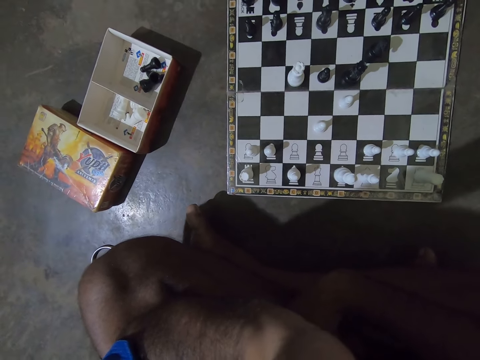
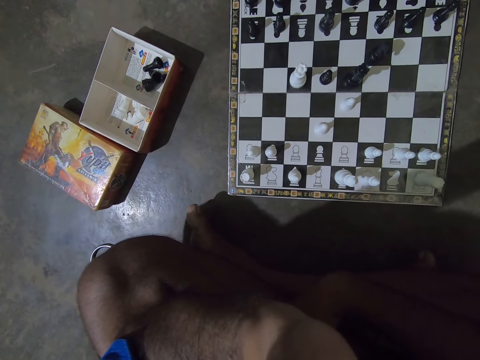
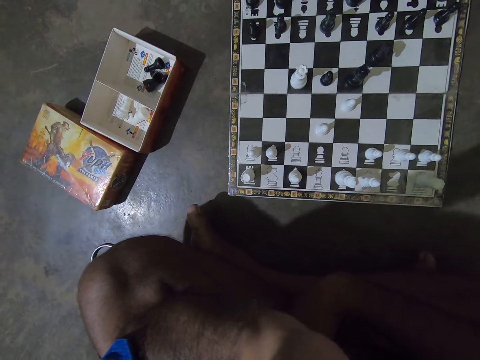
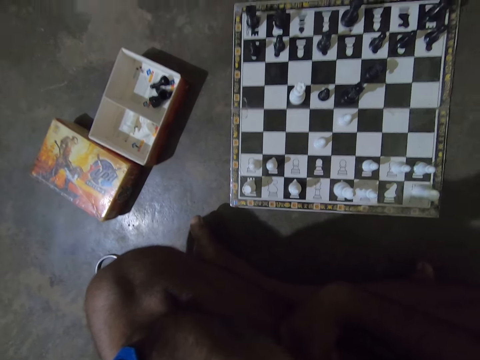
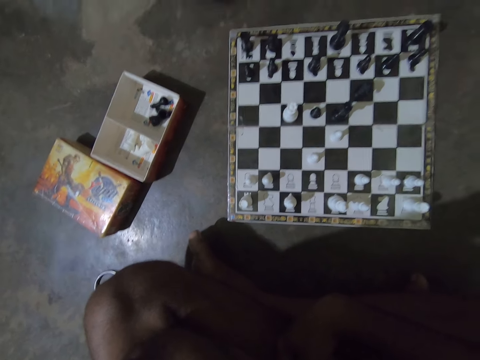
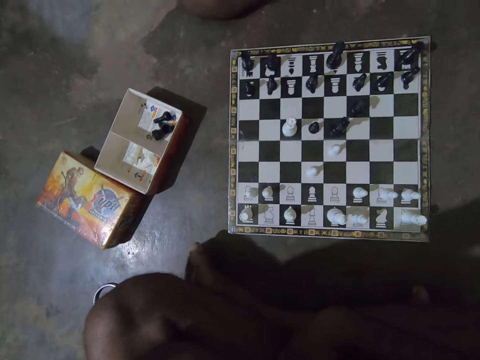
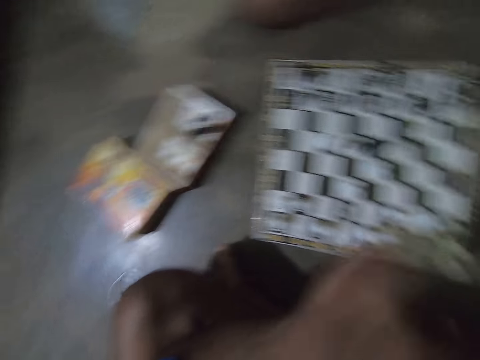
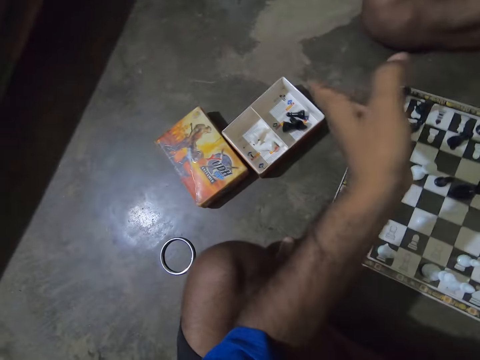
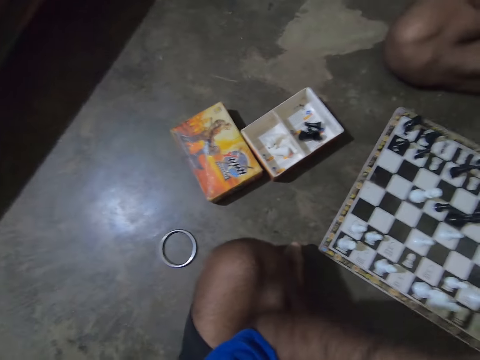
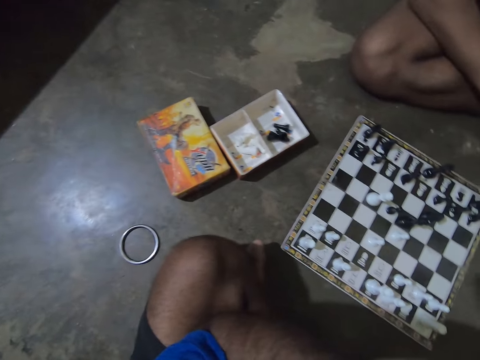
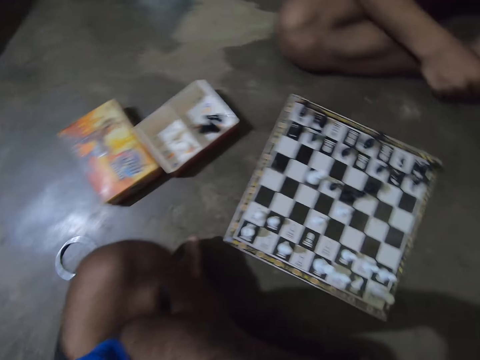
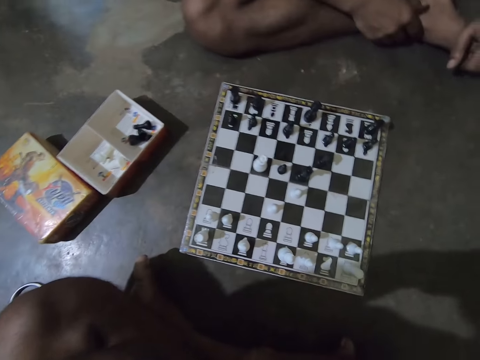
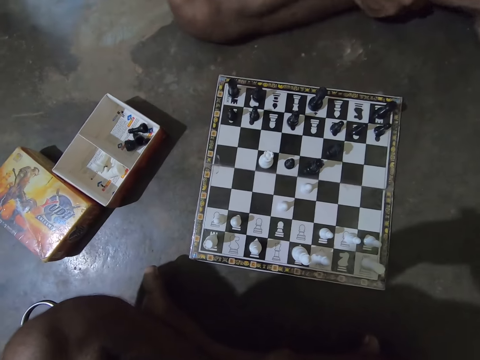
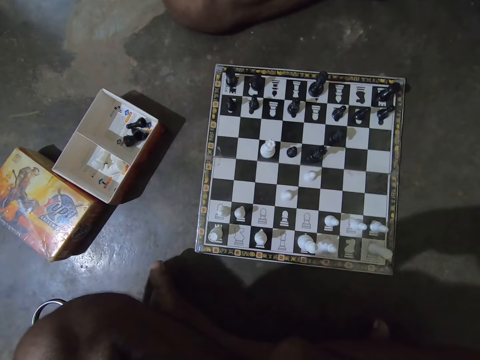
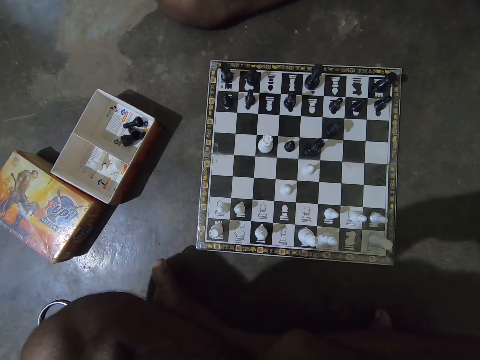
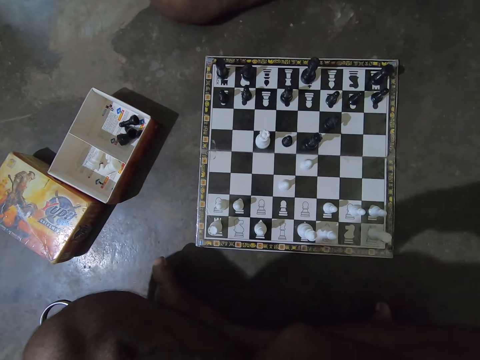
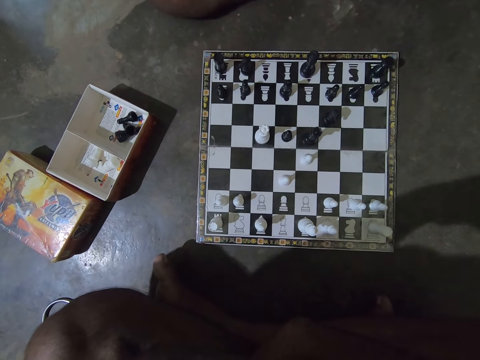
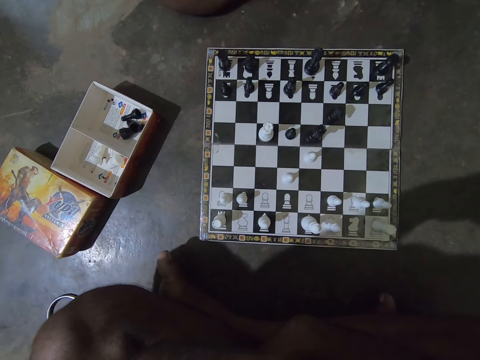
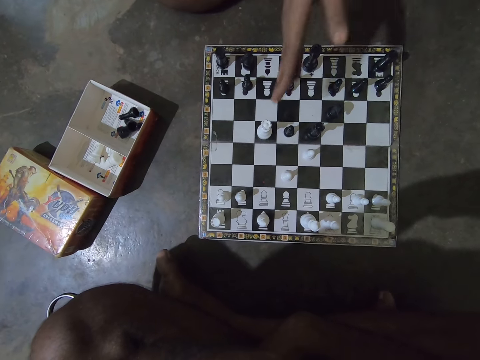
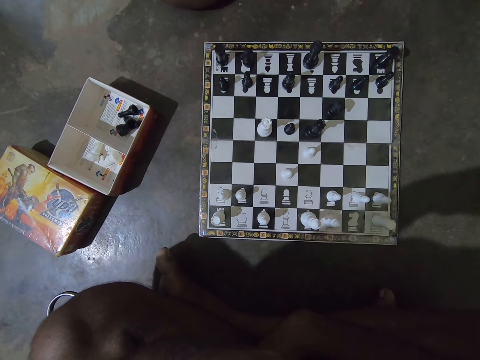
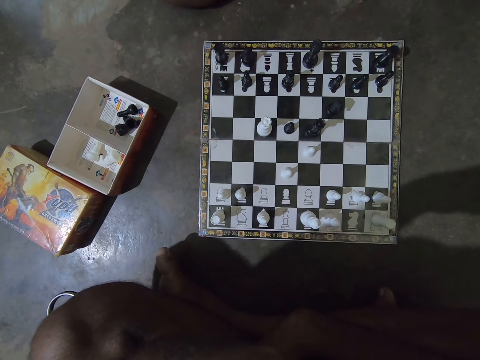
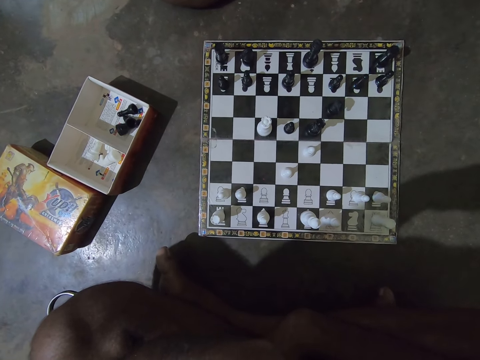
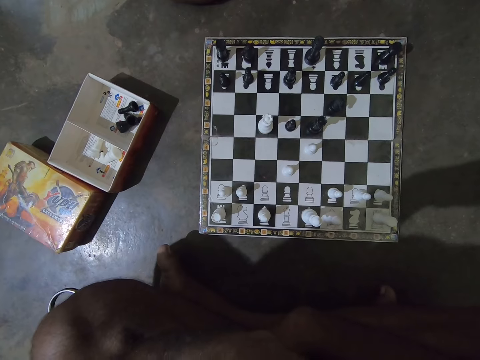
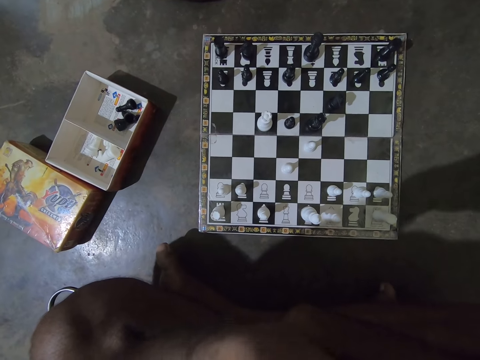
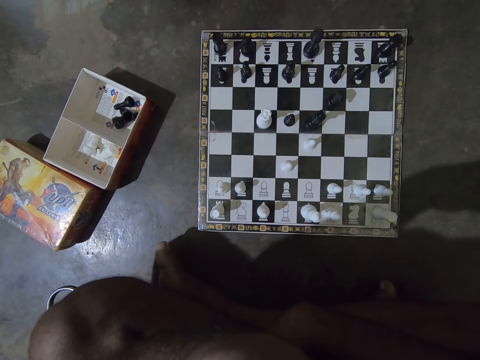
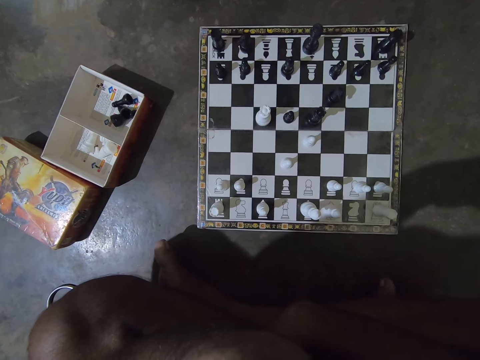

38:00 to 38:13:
The camera wearer interacts with a man. He gesticulates with his left hand and talks. The man touches his leg and talks. The man points towards the chess board.

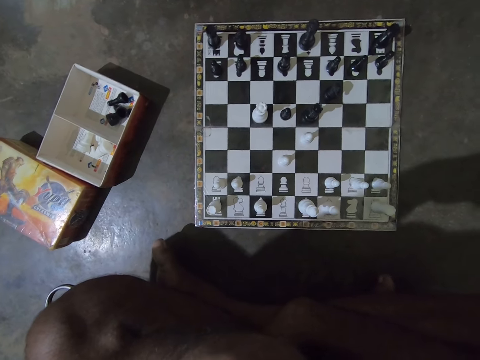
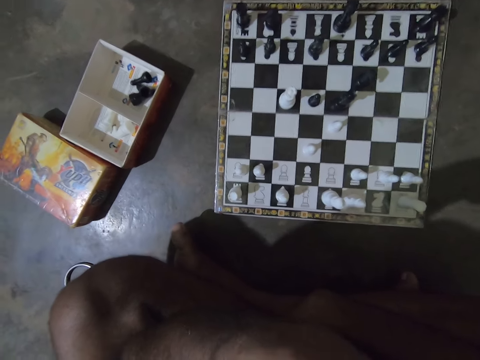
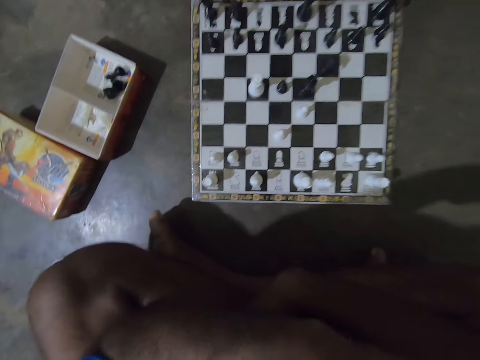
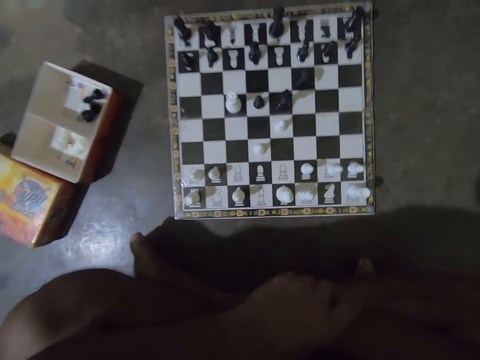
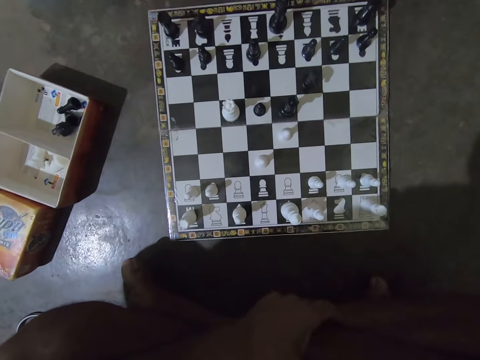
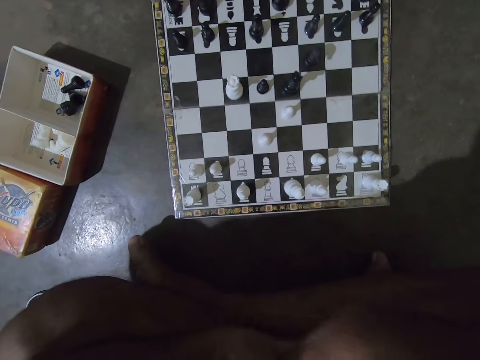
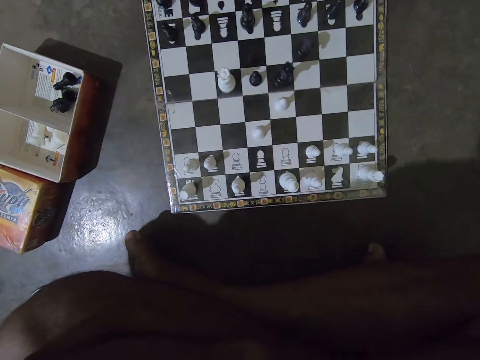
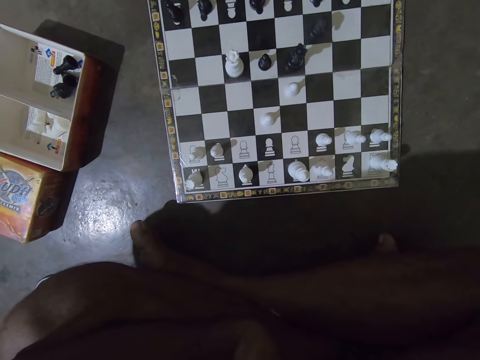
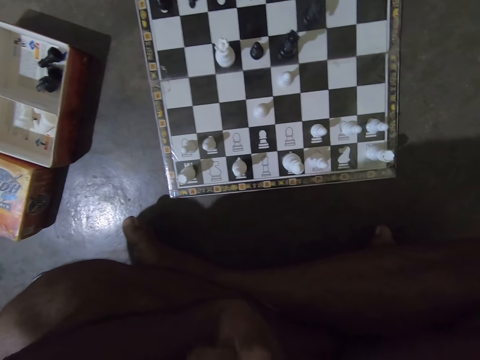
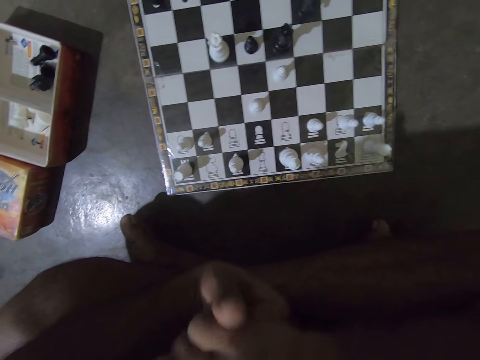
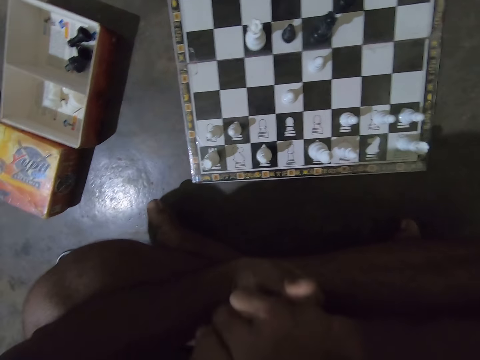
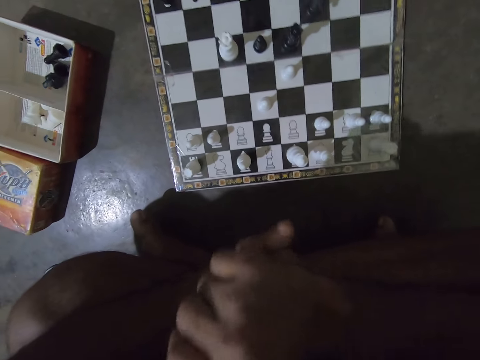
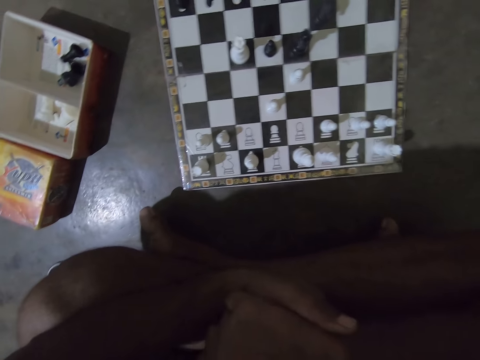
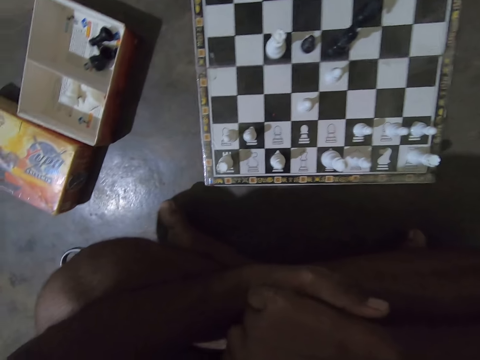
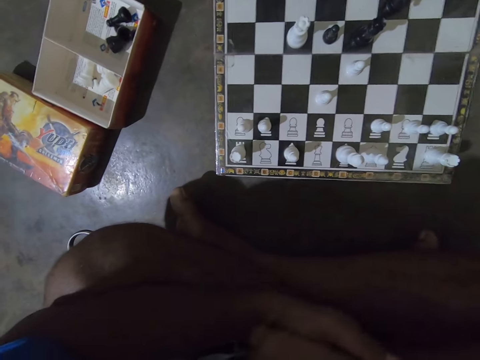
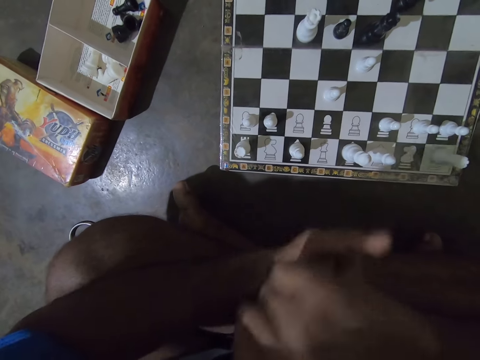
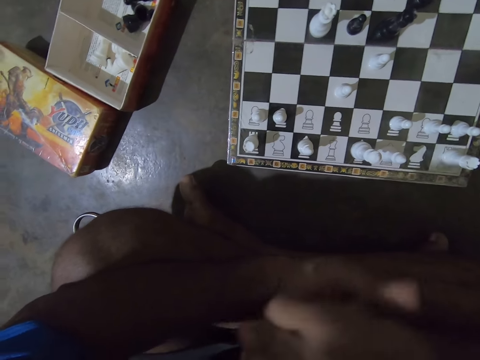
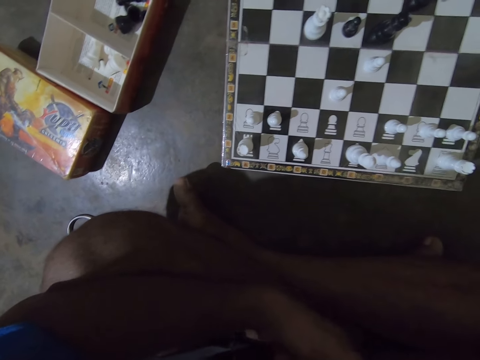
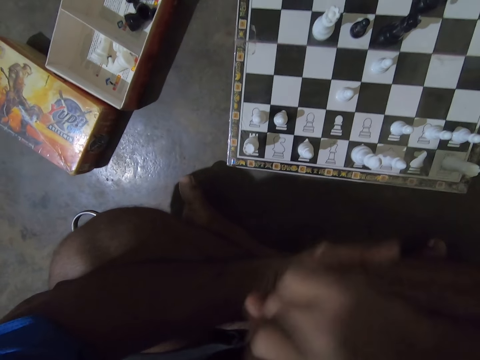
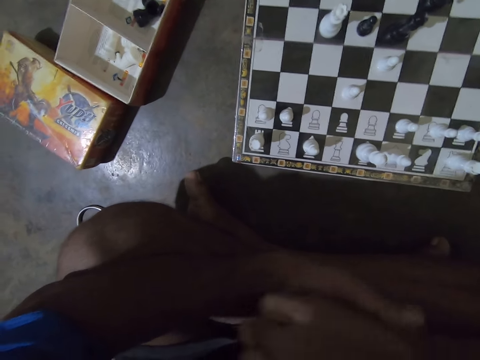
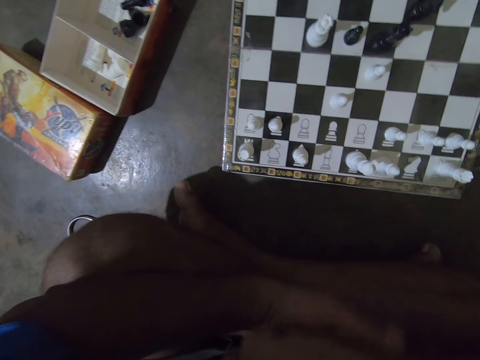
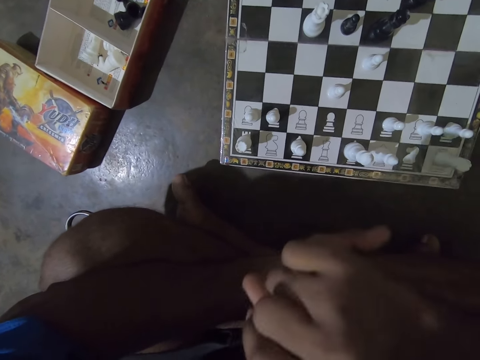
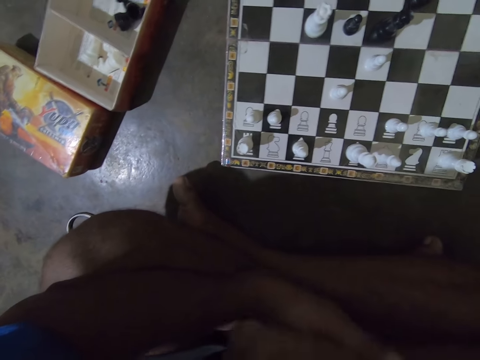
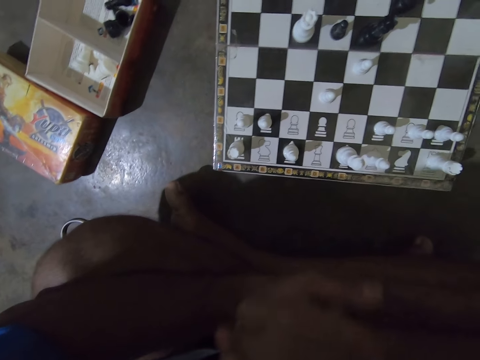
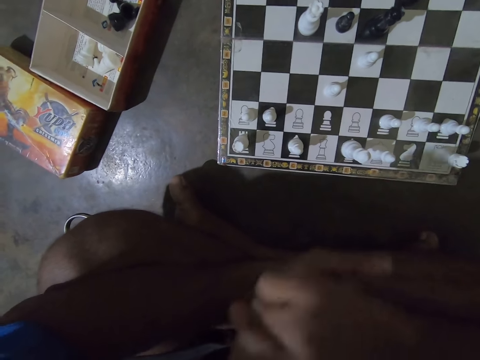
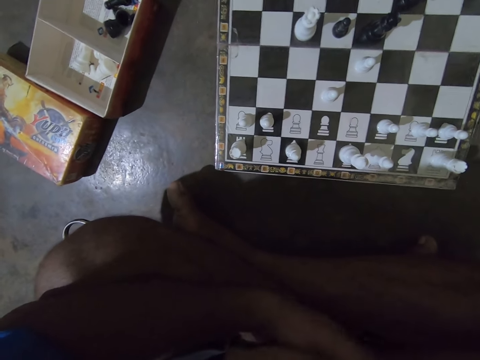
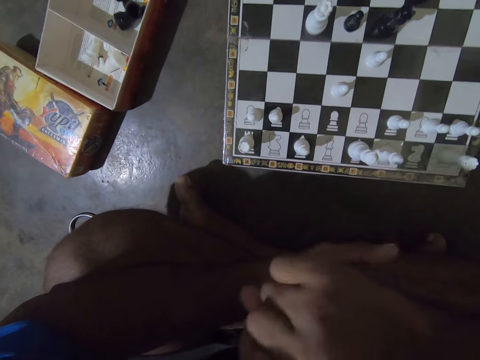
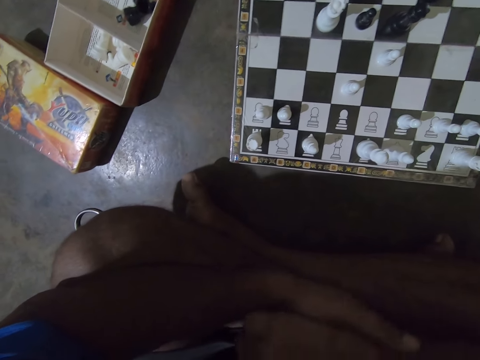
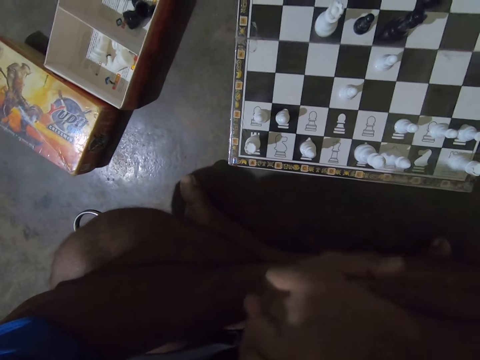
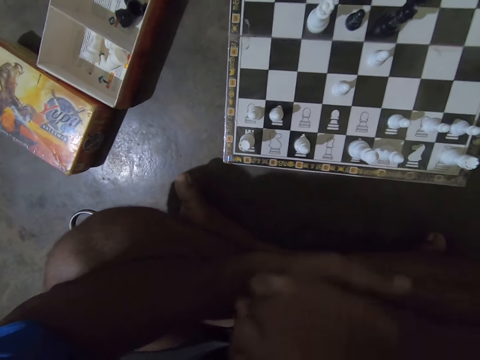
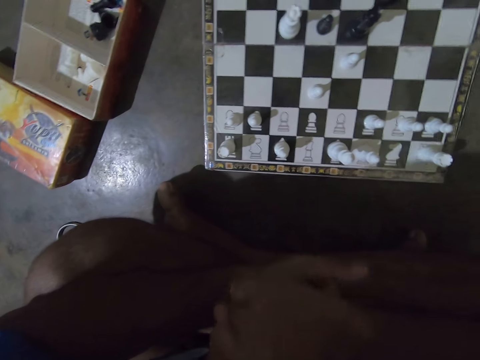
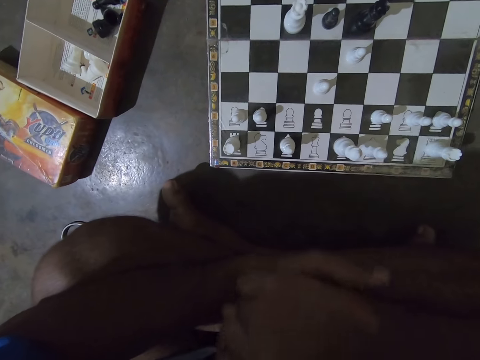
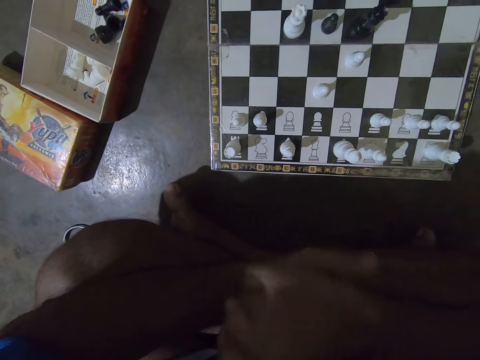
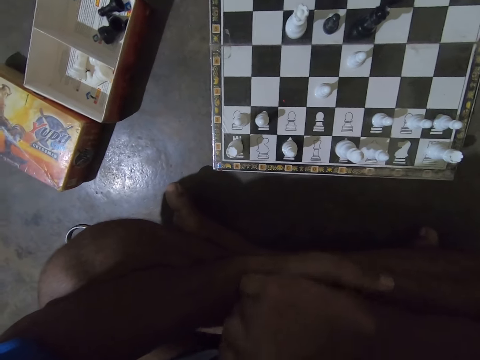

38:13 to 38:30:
The camera wearer rubs his hands together. He moves his hands and talks. He rubs his hand. He sings.
